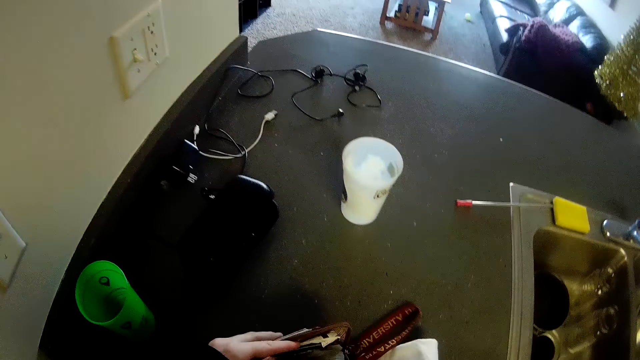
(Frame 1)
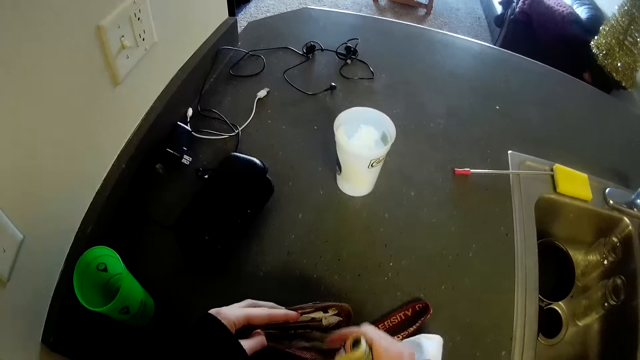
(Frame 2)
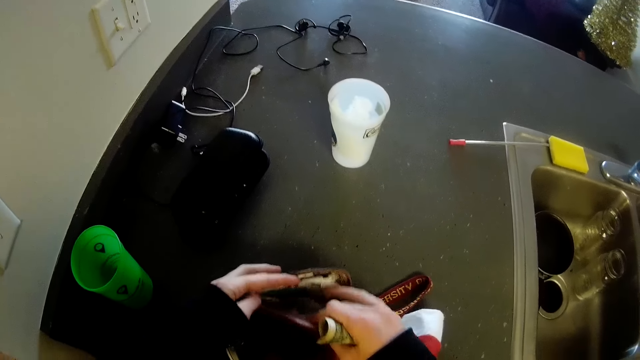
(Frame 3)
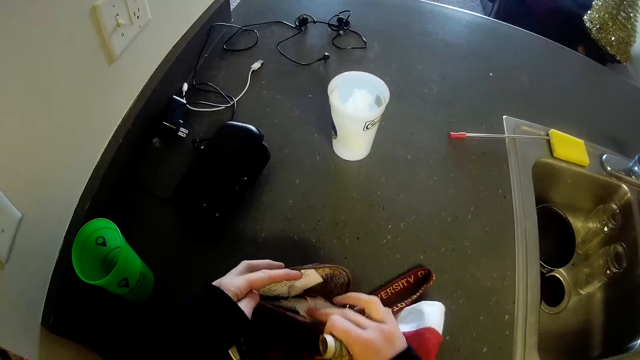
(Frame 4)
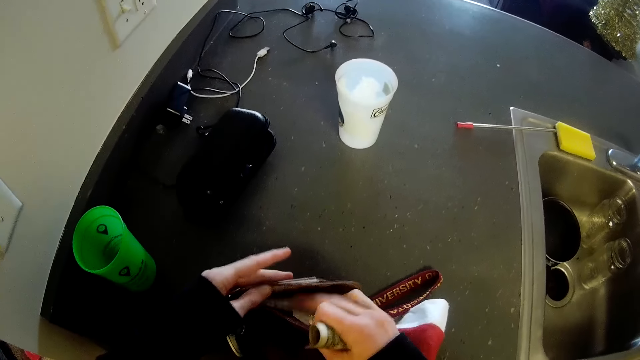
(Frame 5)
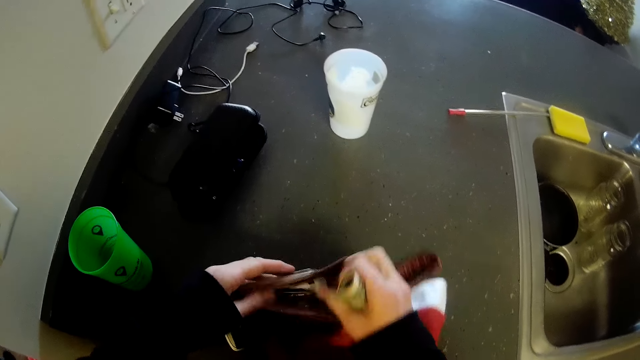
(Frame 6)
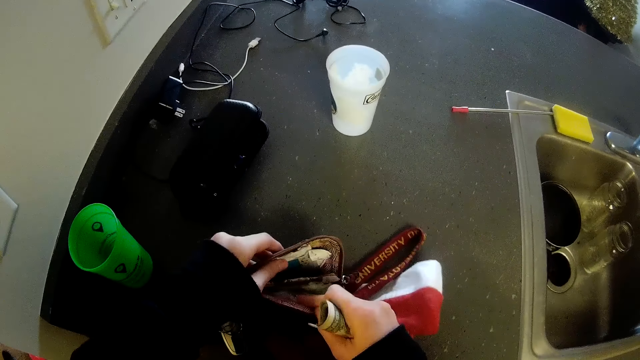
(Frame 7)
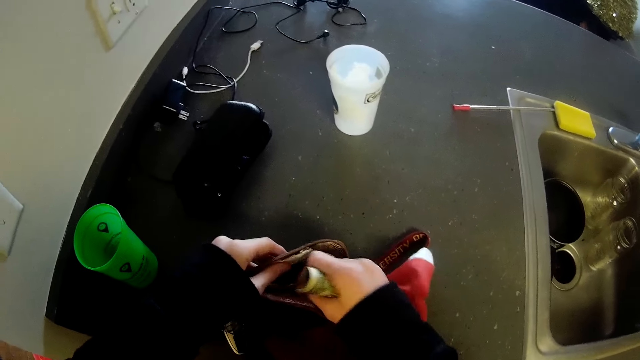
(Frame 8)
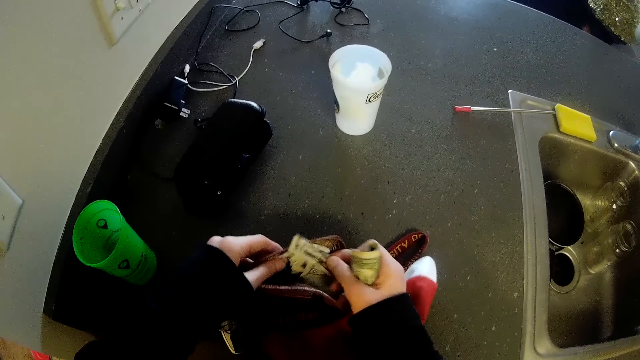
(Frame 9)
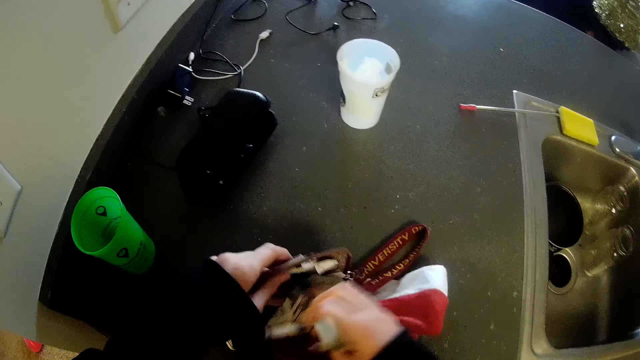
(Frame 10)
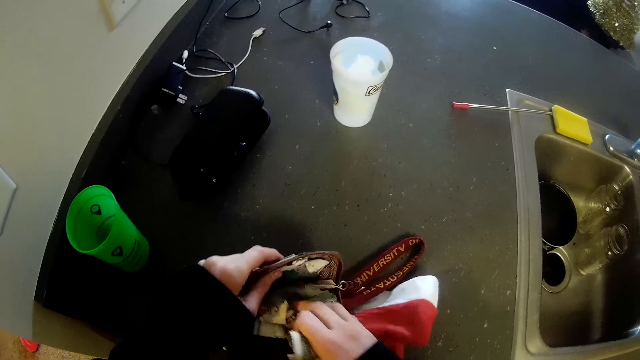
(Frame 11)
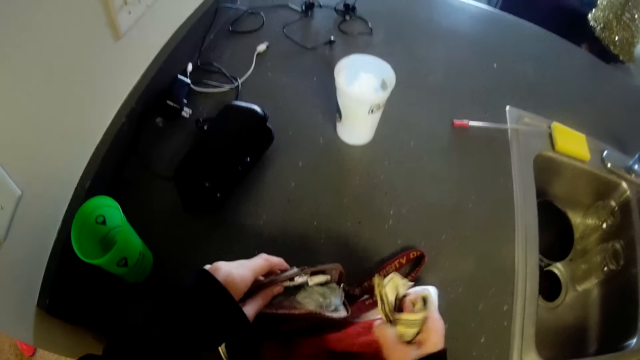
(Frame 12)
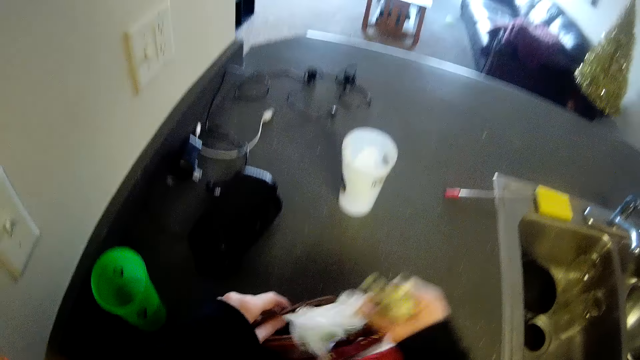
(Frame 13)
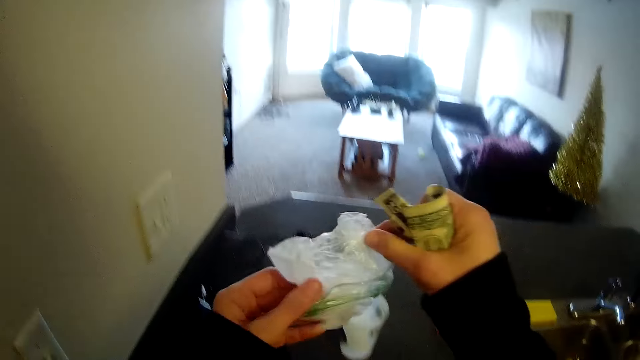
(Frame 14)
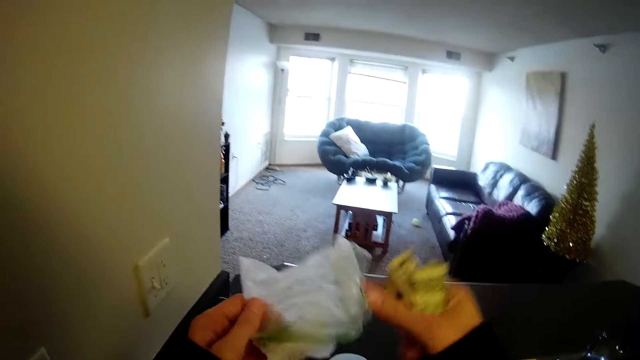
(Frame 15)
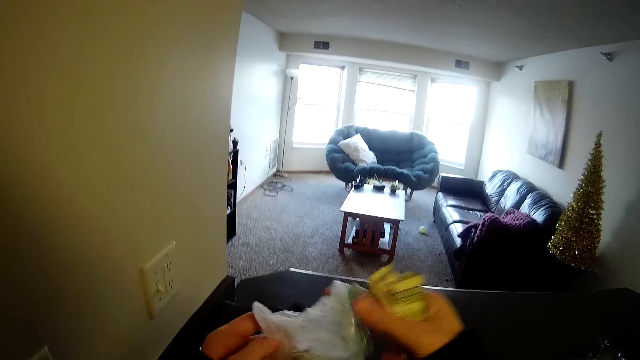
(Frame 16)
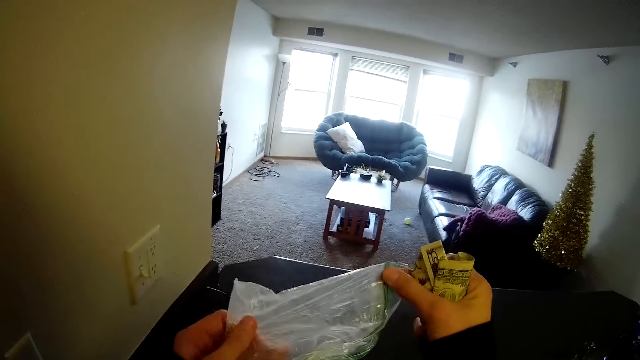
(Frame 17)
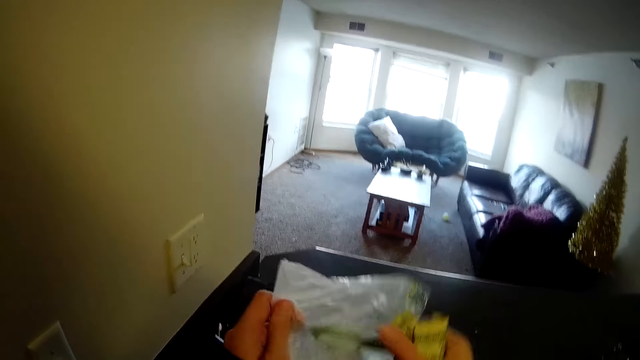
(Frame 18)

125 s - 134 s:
The camera wearer opens the bag. They look in something in the purse. They search in the bag. They pick money from the bag. They lift a plastic bag from the bag. They straighten a paper.

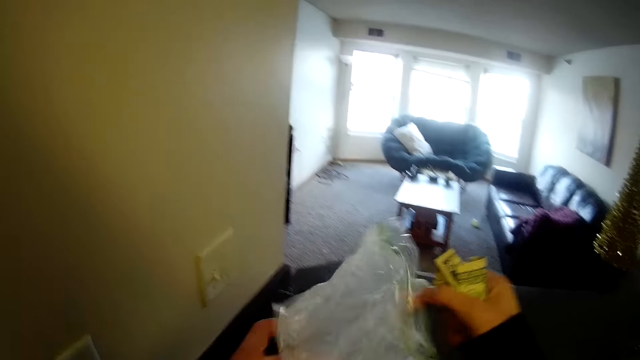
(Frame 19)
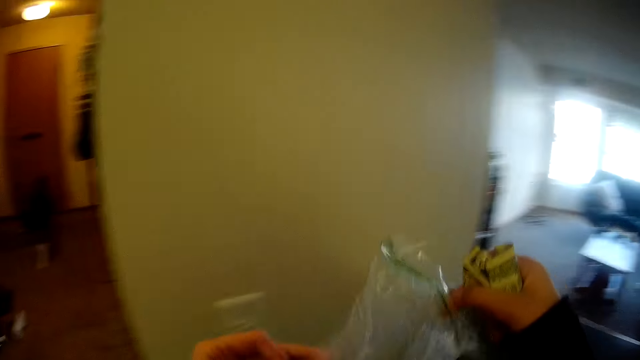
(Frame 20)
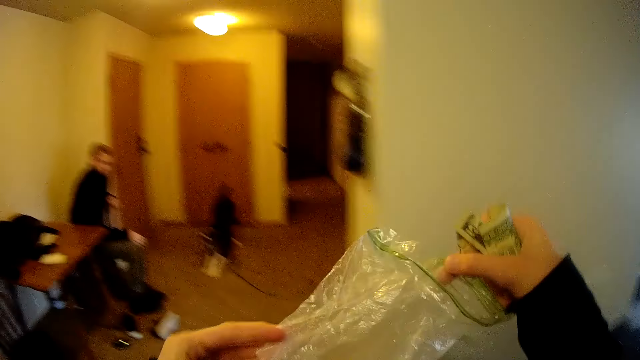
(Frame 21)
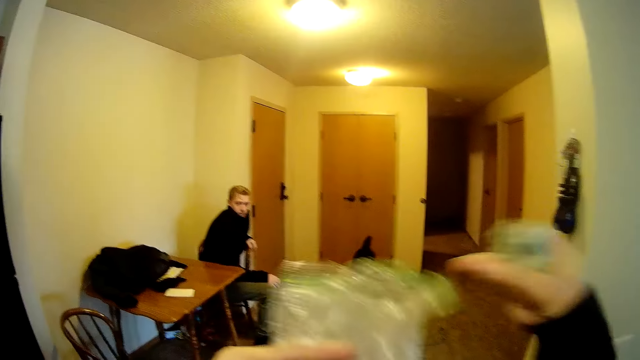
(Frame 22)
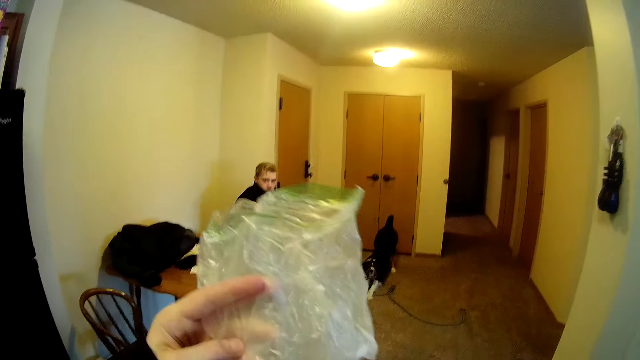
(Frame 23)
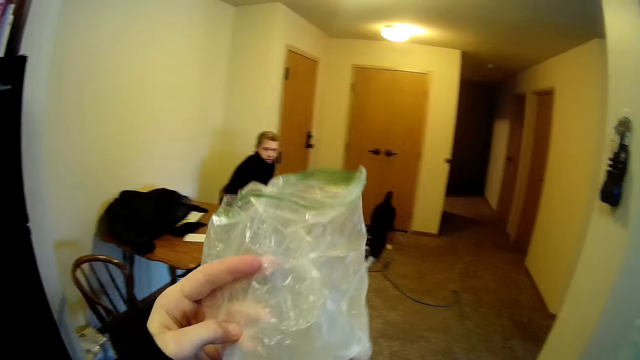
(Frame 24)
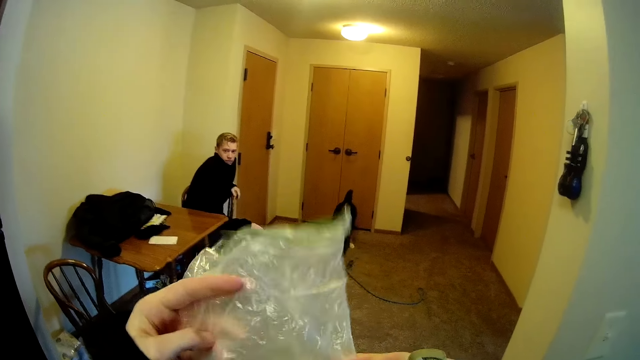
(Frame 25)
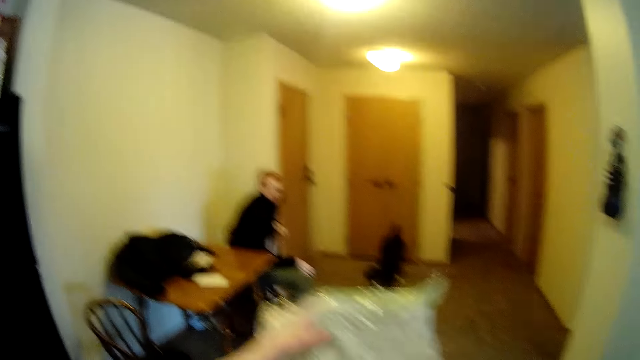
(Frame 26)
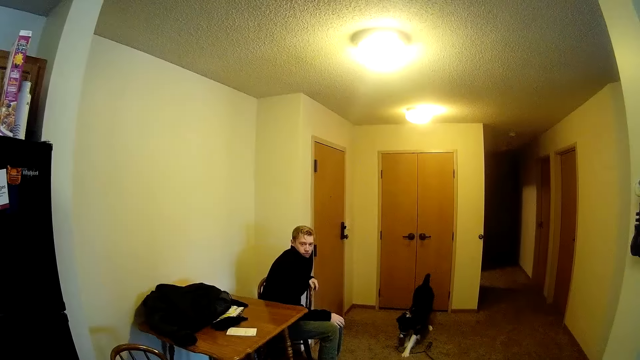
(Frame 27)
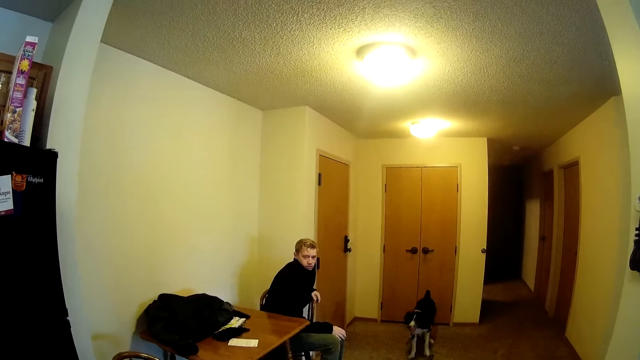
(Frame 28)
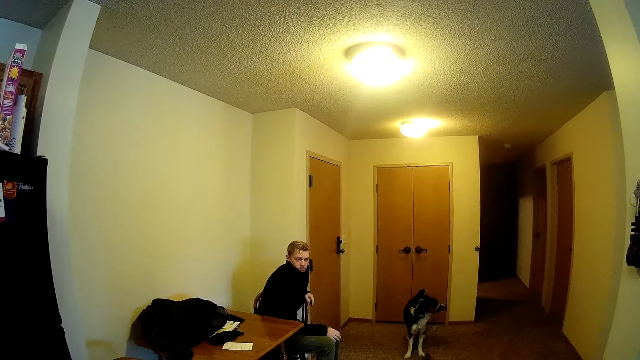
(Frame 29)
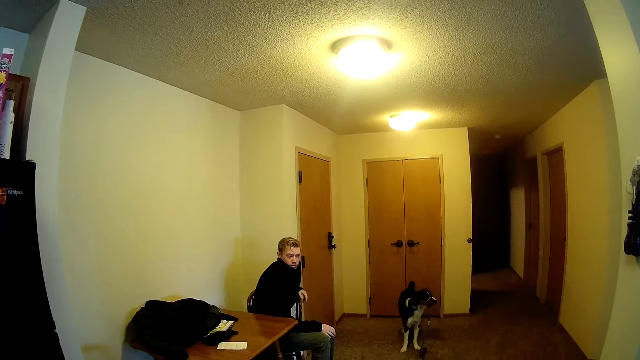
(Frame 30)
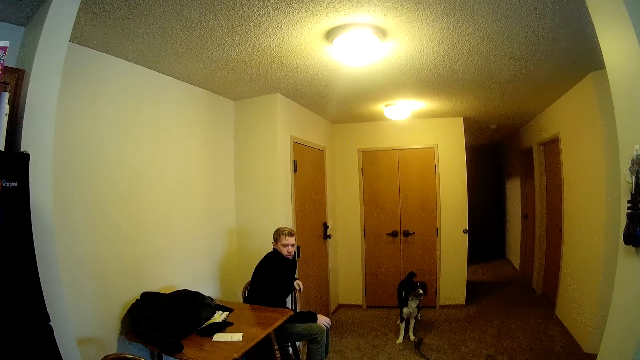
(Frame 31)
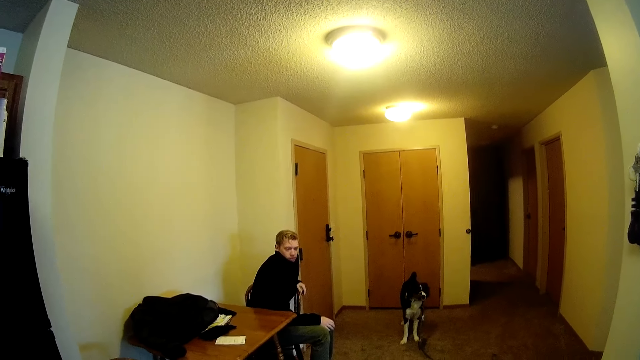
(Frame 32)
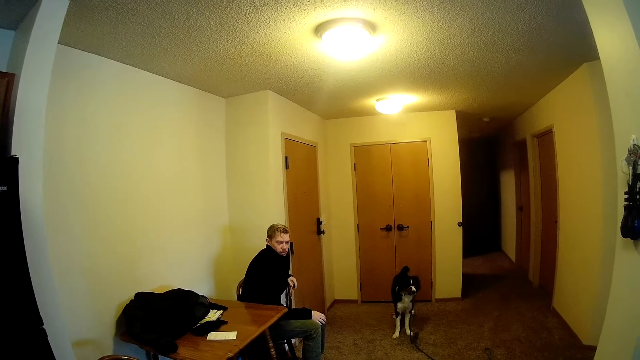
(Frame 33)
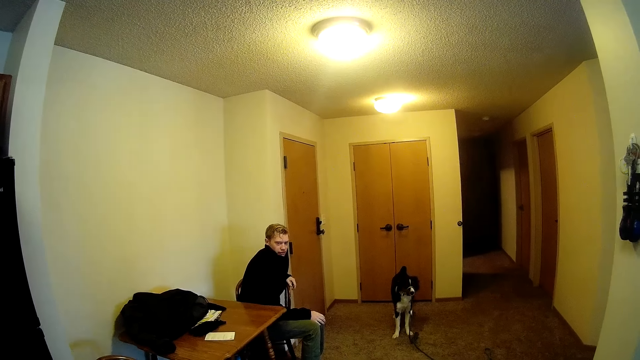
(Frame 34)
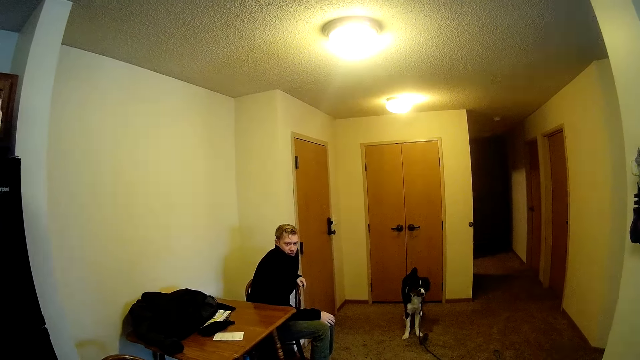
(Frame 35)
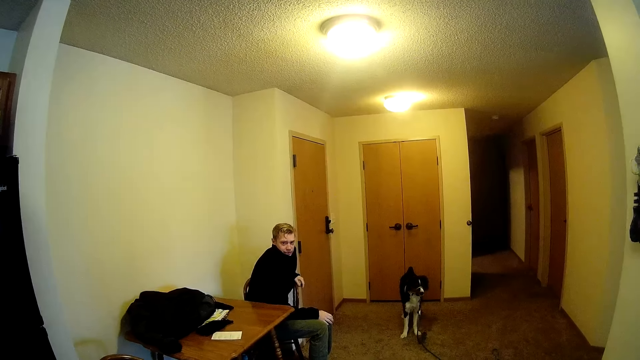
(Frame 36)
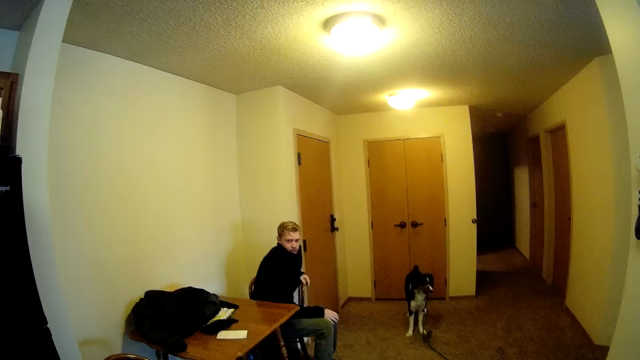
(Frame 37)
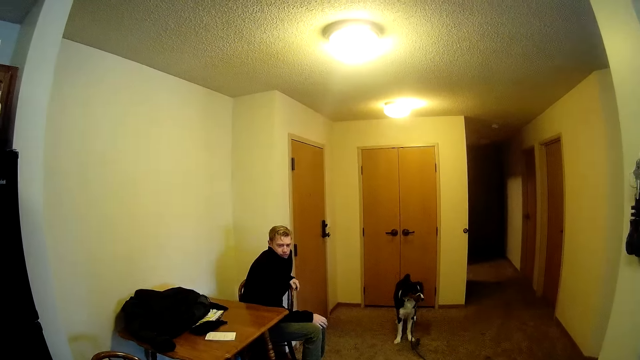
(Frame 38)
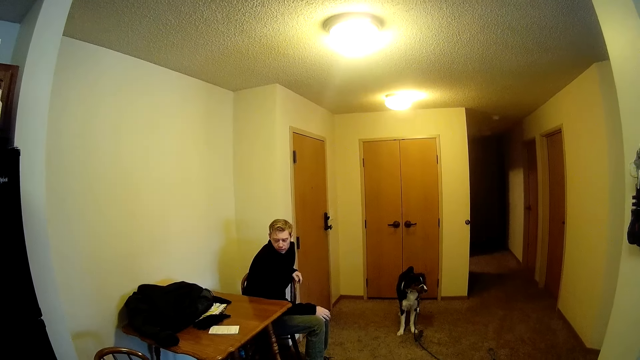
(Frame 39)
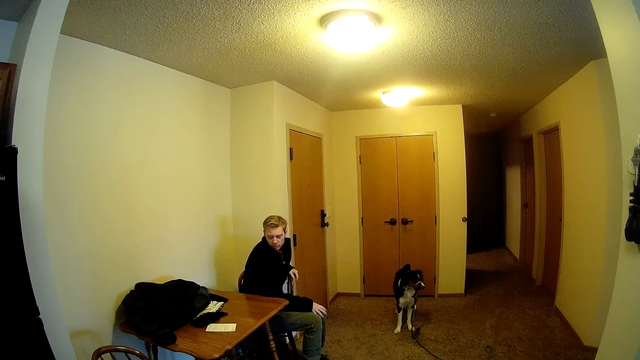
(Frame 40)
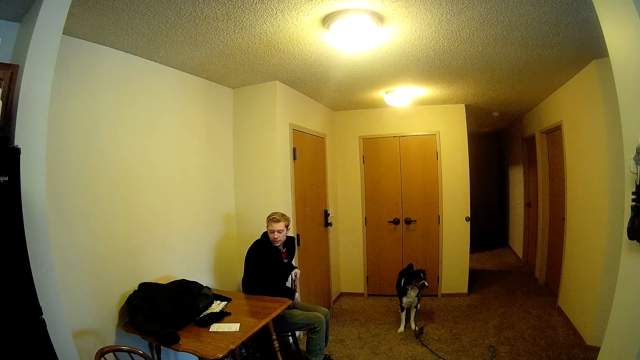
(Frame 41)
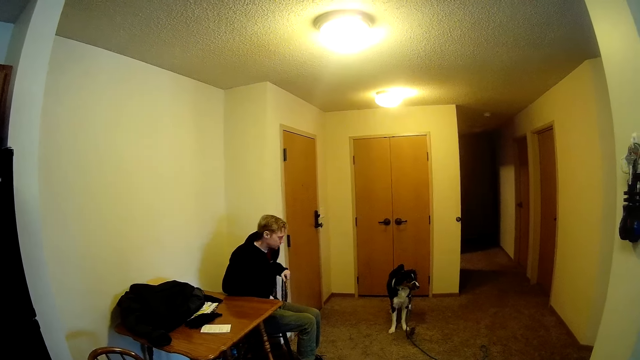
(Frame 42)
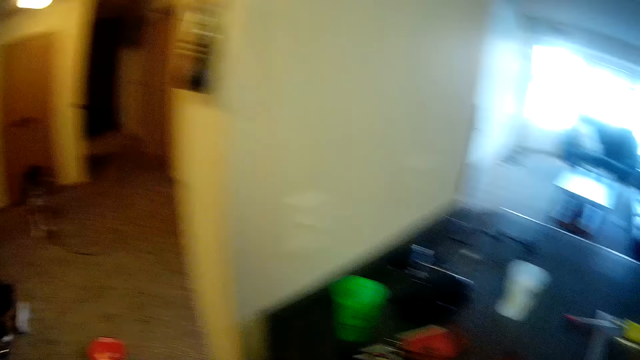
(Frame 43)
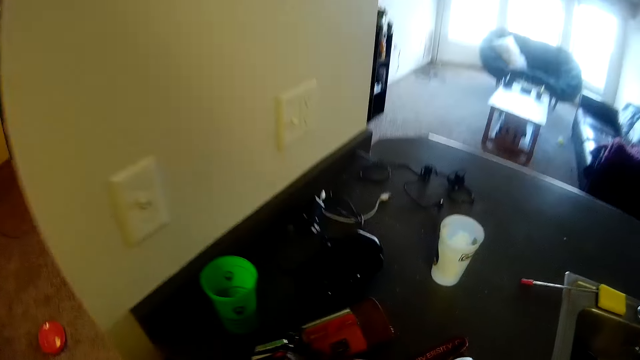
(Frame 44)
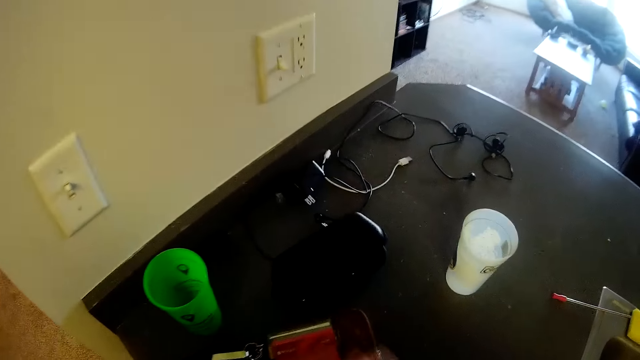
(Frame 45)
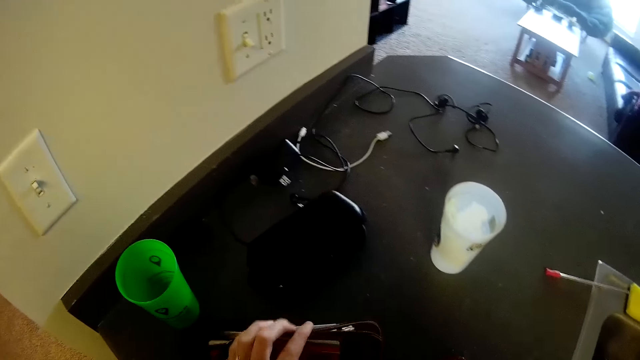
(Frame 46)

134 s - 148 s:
The camera wearer straightens the plastic bag. They walk around the house and turn to a man. The man stares at the camera wearer. The camera wearer looks at the man. The man moves his right hand backwards. The camera wearer puts paper in the purse. They look around the table.
